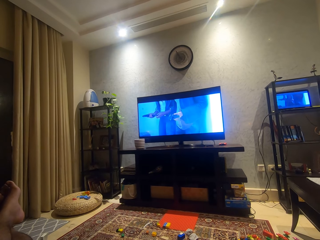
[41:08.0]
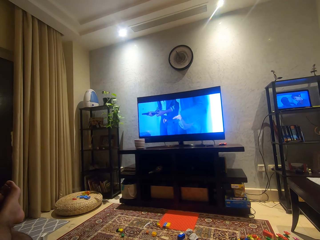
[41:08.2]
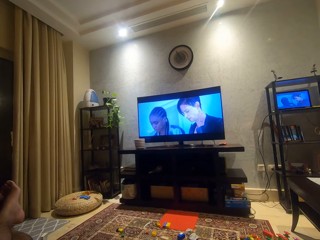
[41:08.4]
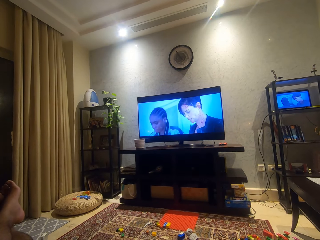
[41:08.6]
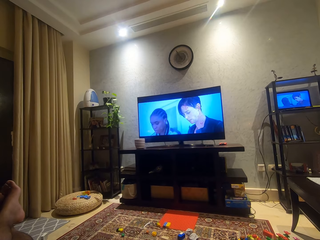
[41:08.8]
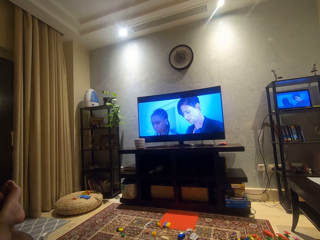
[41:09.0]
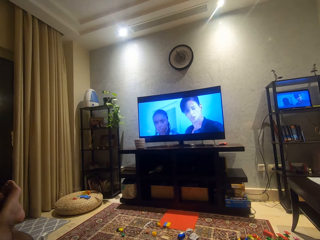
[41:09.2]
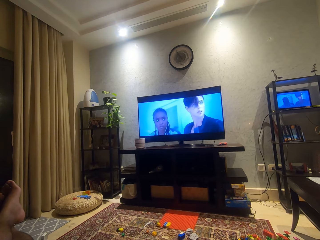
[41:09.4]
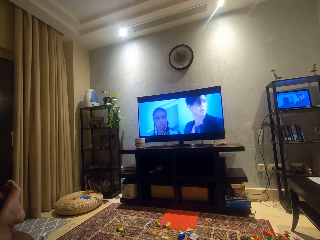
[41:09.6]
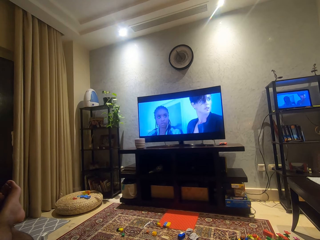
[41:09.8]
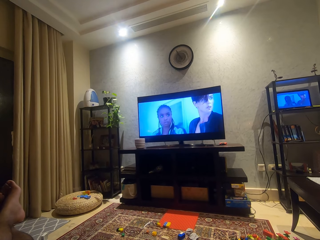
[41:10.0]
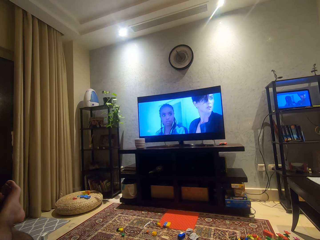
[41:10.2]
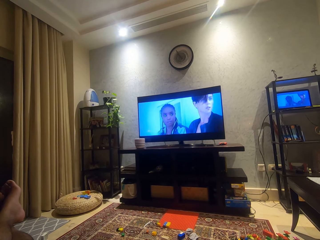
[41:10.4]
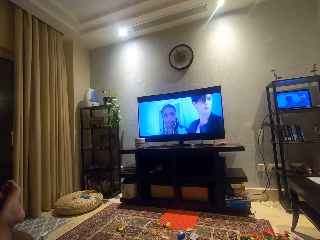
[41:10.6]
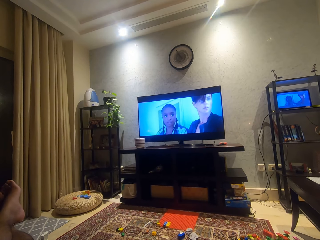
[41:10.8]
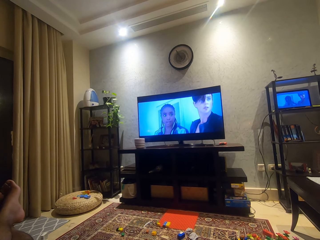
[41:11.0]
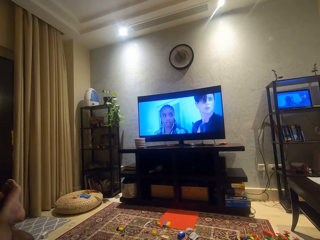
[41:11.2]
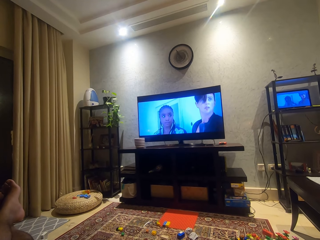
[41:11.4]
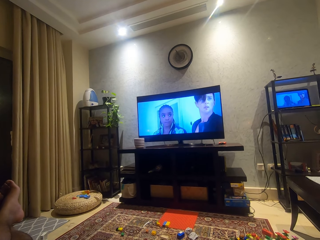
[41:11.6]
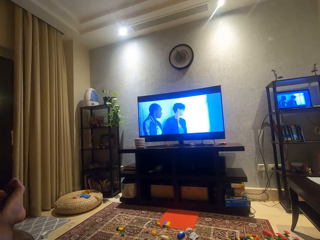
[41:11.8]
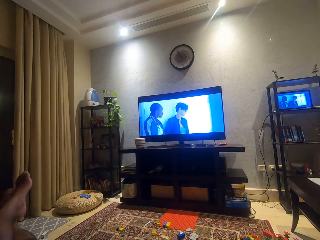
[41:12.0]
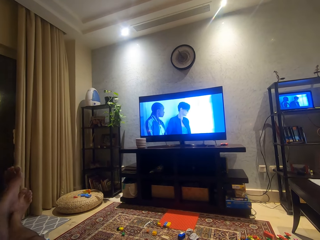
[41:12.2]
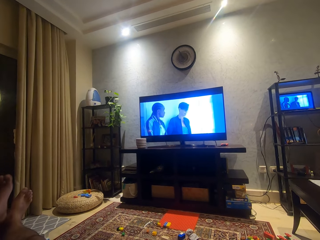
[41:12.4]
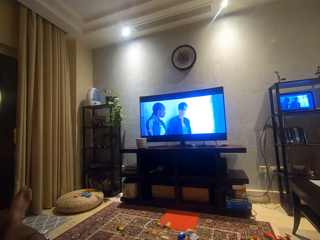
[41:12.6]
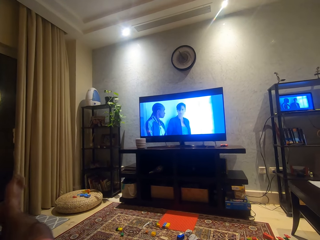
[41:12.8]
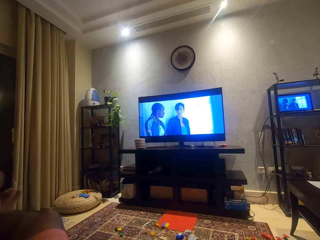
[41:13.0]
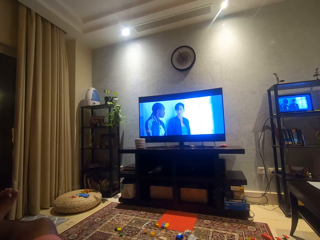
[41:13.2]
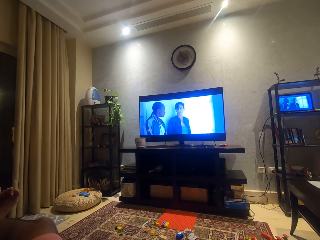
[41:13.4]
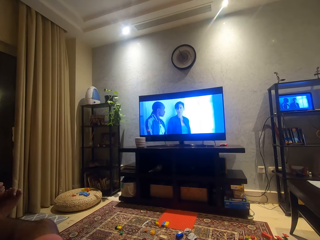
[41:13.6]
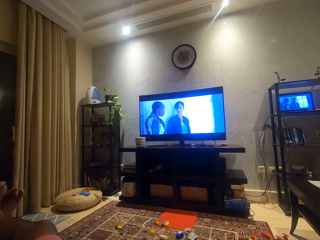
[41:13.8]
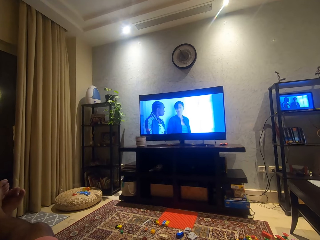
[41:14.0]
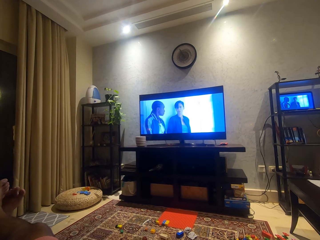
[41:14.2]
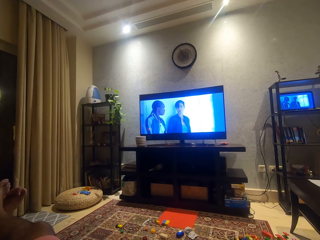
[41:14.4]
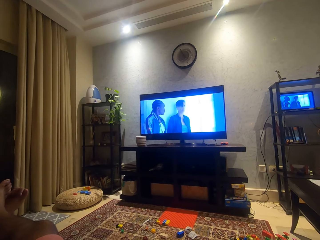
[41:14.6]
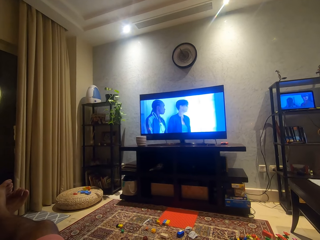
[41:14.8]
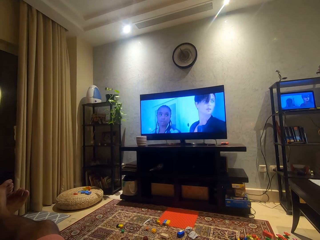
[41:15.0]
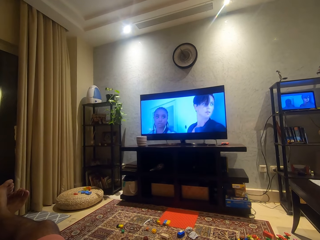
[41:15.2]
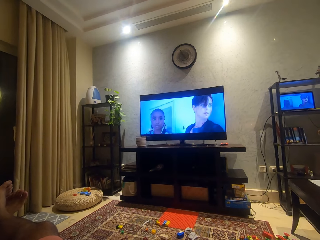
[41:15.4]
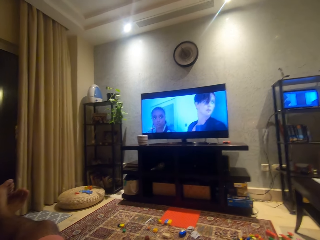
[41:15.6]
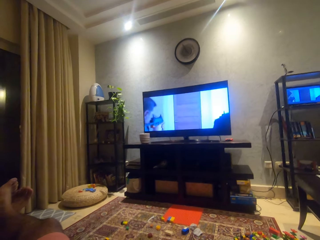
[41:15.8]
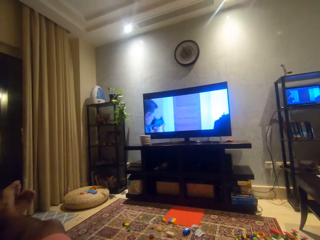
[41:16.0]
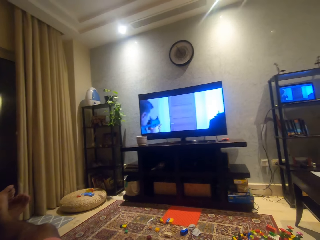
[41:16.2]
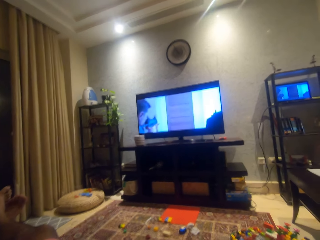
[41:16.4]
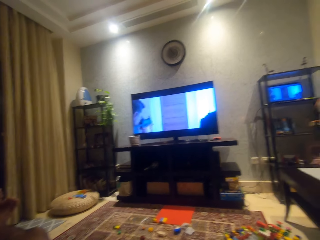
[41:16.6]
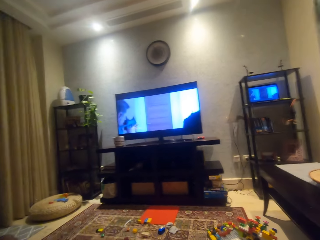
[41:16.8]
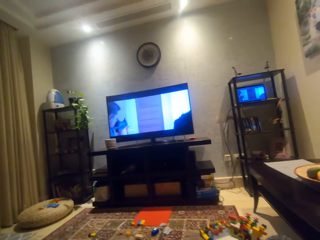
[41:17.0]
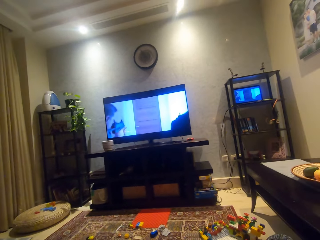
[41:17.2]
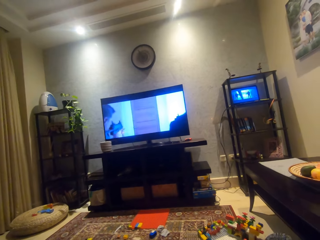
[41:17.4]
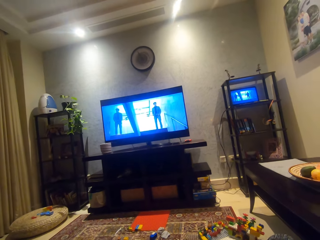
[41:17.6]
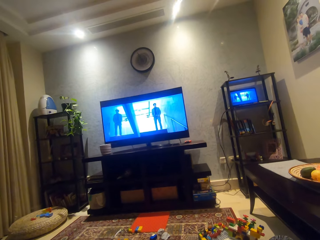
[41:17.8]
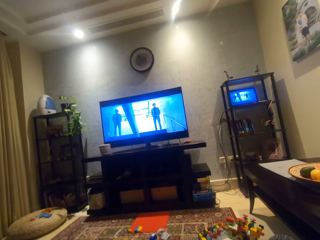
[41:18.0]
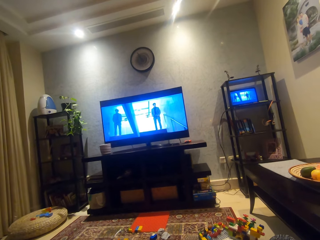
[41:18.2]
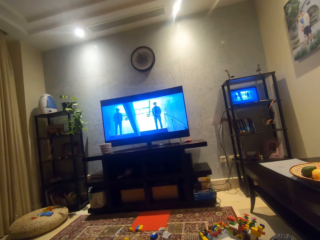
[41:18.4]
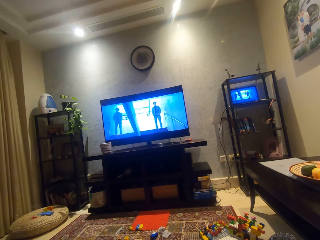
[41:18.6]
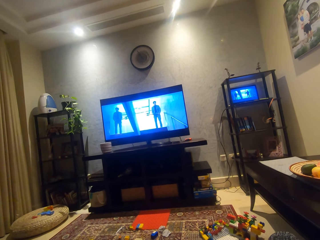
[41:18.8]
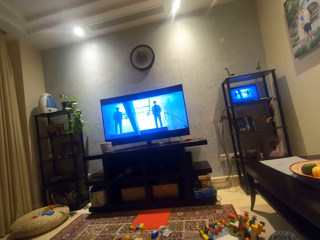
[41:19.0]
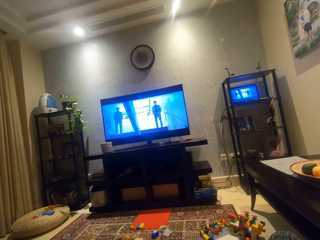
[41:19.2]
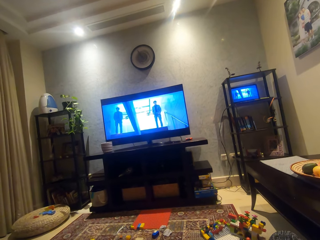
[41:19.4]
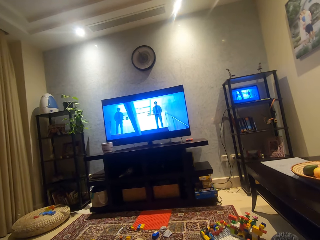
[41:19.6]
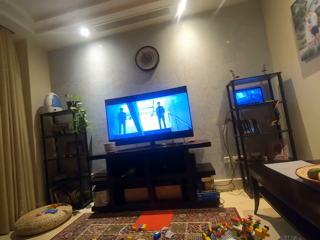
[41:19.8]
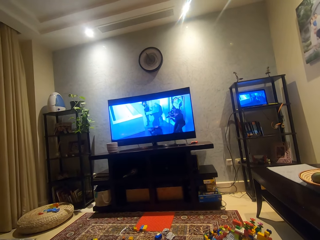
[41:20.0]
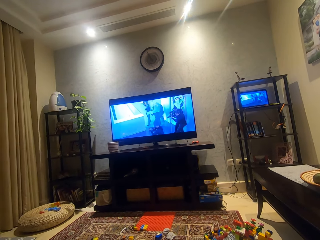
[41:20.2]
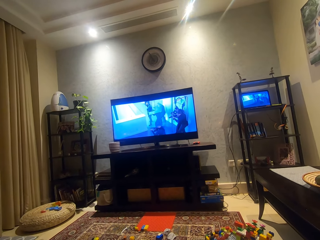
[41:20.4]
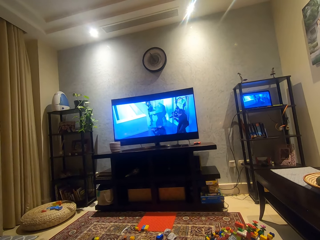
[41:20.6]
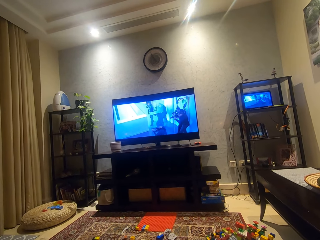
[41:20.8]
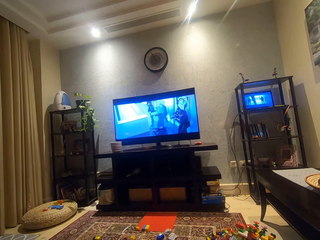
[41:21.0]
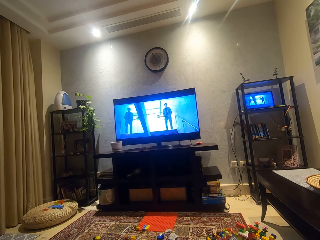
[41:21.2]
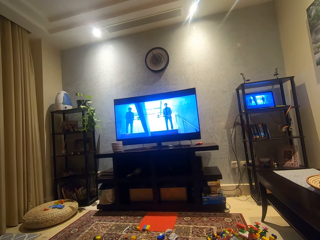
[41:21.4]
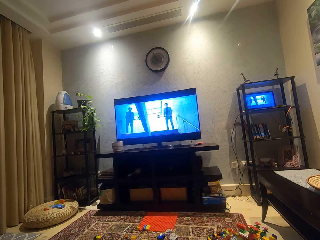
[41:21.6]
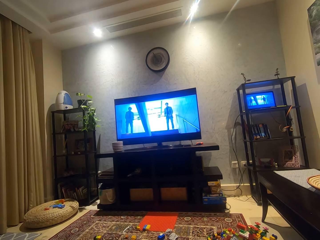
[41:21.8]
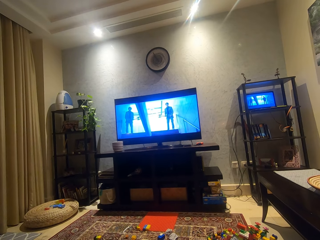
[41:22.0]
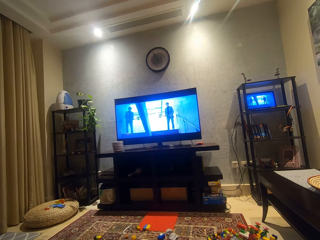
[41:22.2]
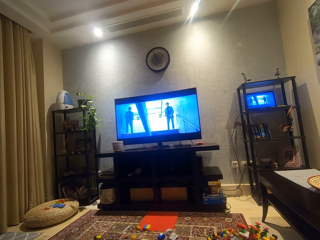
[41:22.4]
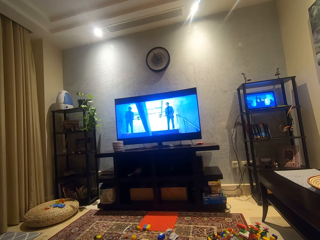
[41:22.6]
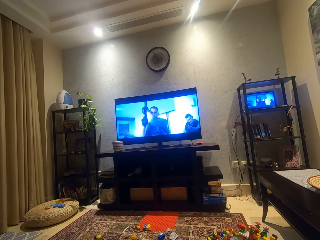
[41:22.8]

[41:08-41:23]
The camera wearer moves his legs. He adjusts his camera.

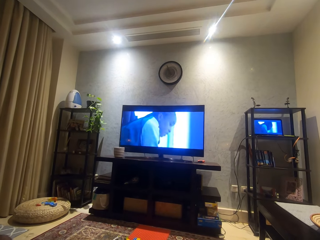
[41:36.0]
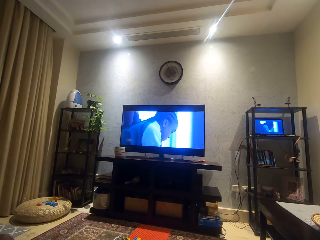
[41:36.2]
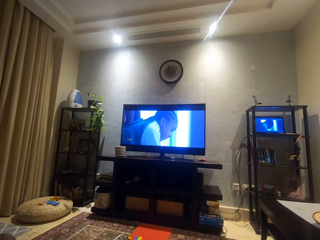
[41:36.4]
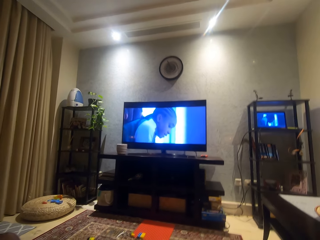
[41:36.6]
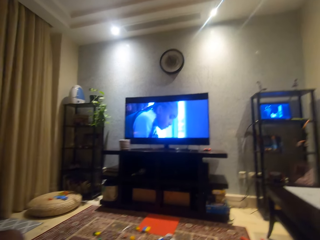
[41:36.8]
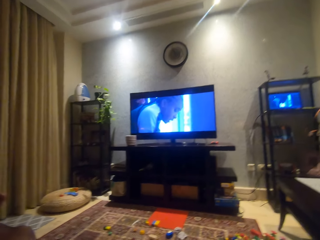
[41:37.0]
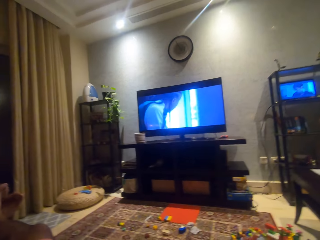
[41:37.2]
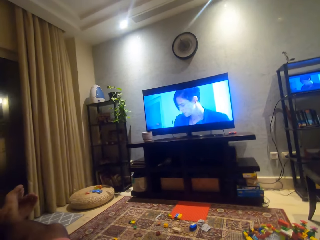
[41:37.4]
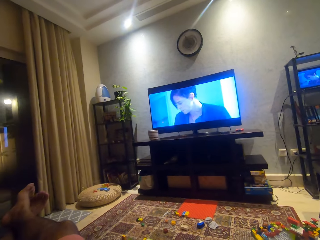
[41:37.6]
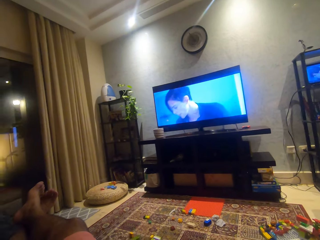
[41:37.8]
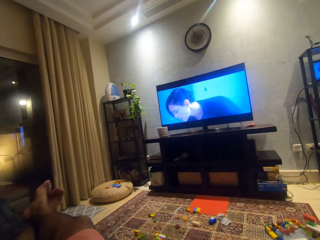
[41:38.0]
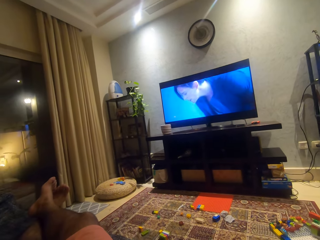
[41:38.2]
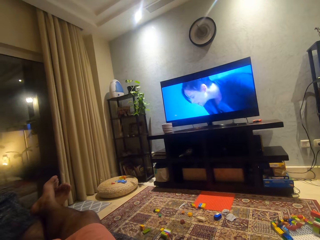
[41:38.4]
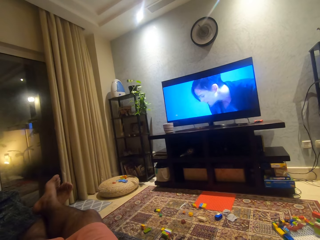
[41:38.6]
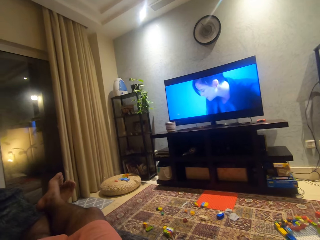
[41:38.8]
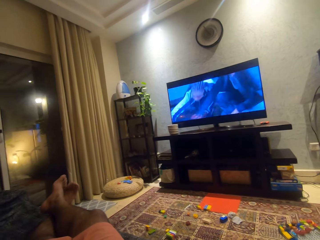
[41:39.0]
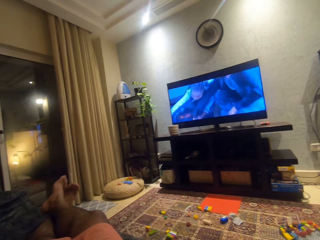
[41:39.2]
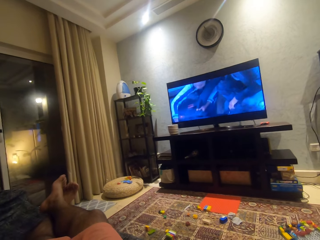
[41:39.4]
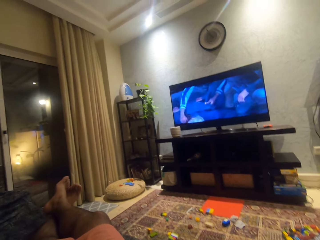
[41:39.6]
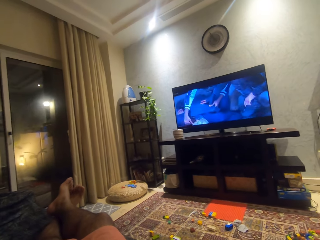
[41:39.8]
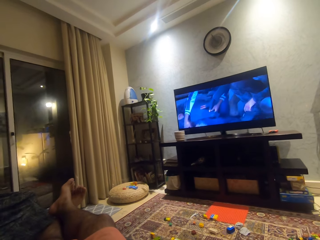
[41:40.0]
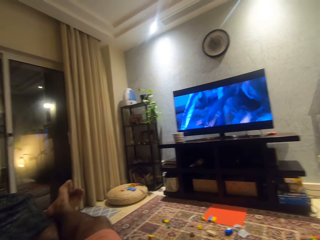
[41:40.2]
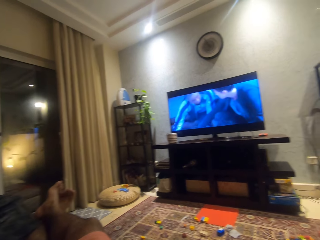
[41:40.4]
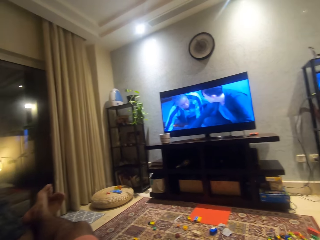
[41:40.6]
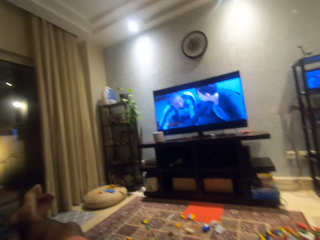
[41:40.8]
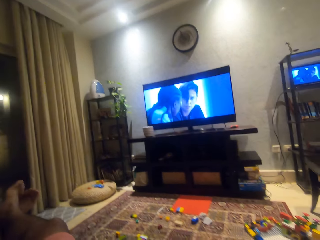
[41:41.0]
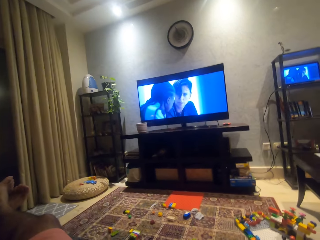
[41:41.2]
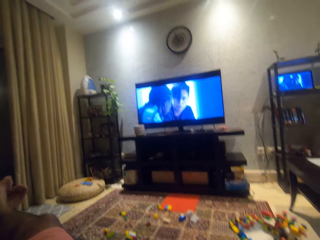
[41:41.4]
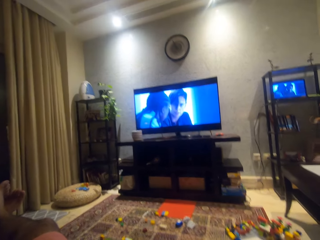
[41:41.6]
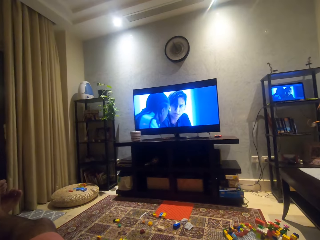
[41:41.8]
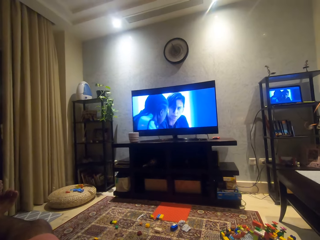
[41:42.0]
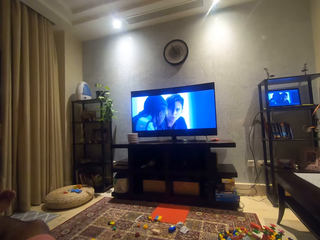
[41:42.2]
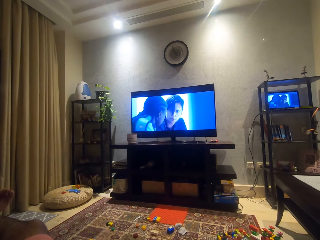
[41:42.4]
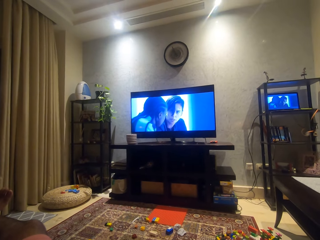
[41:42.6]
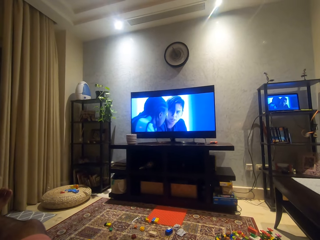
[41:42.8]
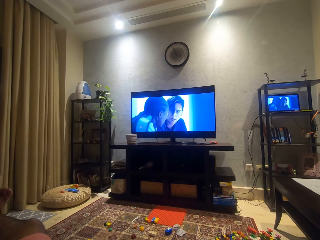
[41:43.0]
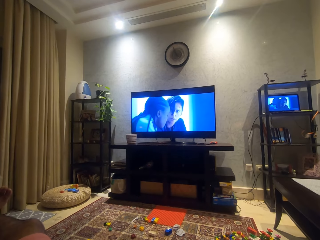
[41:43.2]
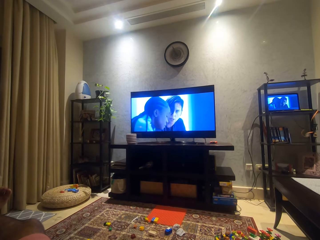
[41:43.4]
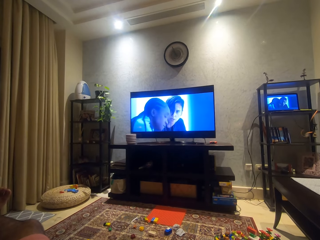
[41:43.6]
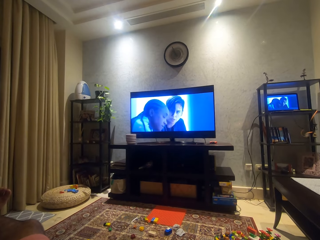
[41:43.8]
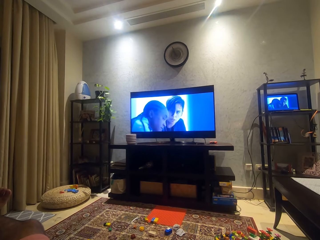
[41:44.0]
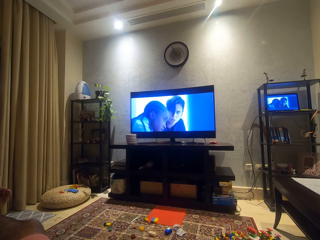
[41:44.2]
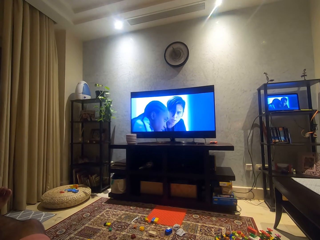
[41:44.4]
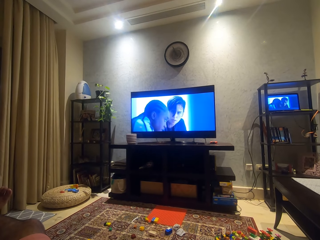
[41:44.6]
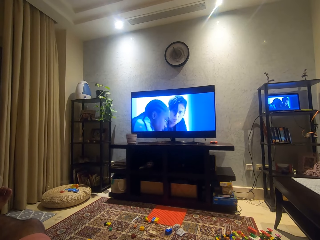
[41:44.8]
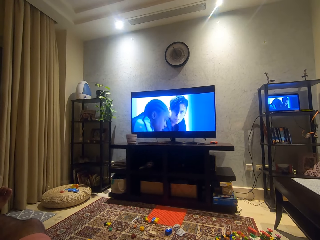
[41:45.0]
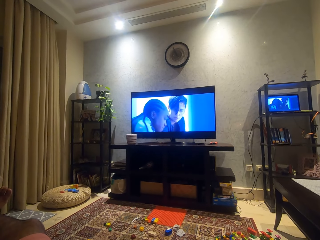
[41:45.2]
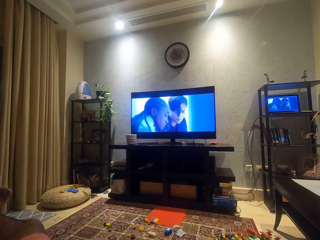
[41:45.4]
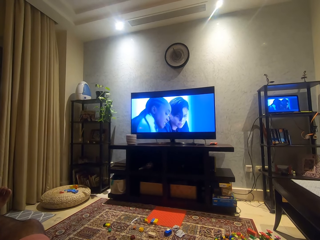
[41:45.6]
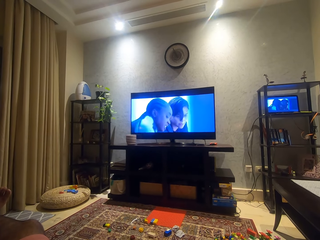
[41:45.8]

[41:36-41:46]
The camera wearer moves a bit.
